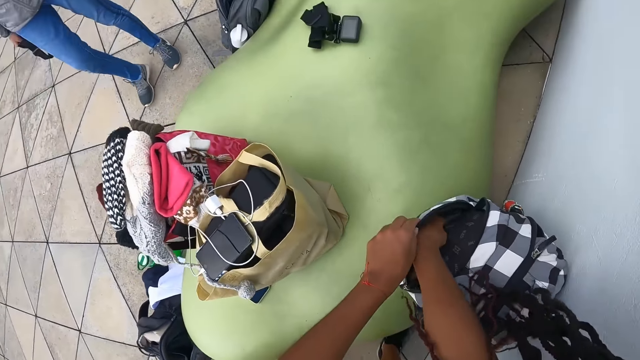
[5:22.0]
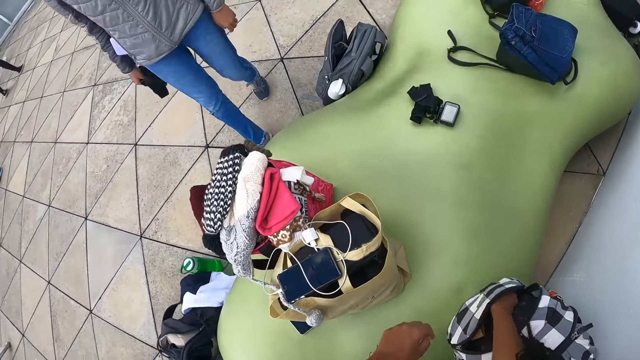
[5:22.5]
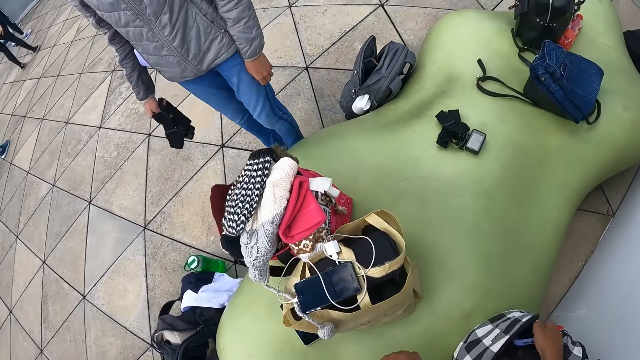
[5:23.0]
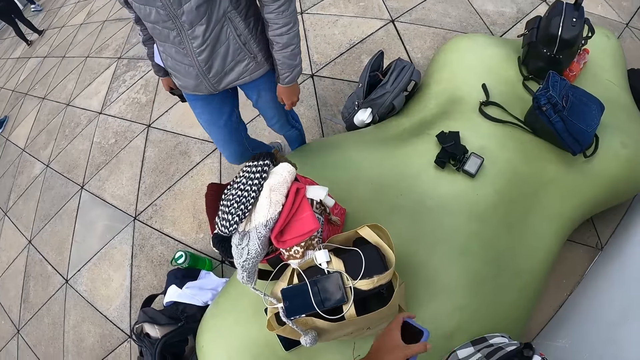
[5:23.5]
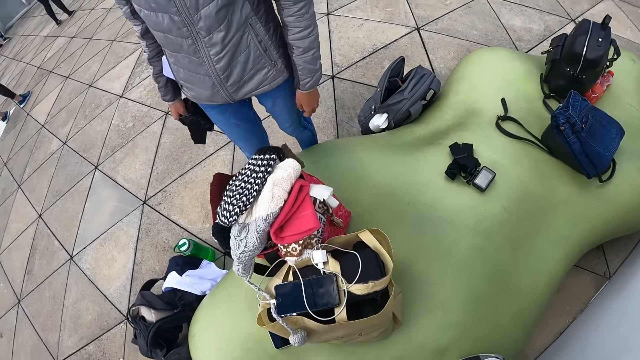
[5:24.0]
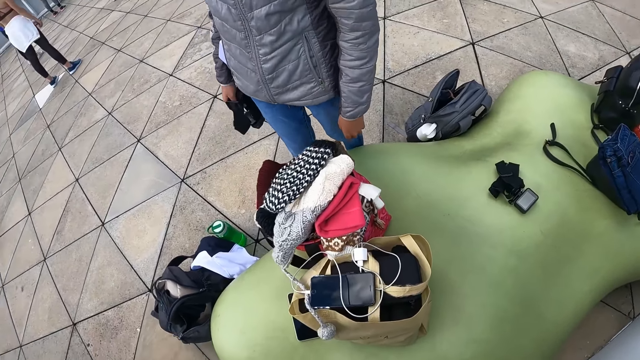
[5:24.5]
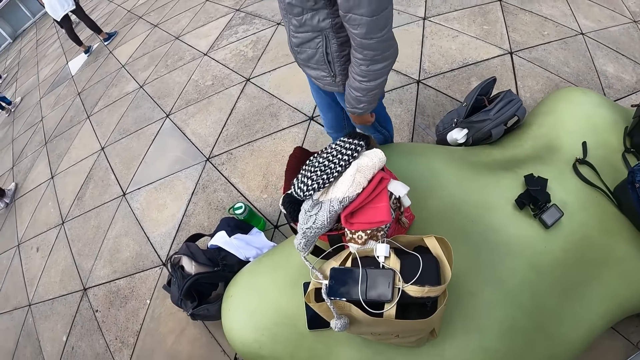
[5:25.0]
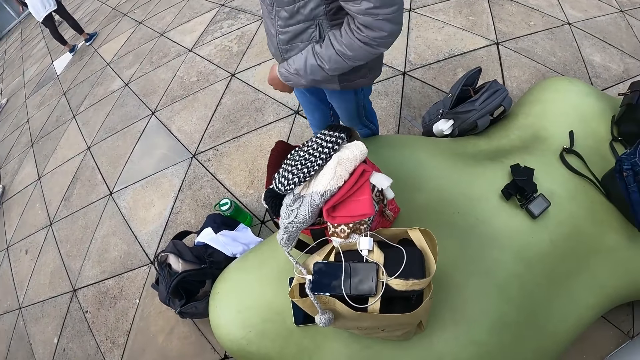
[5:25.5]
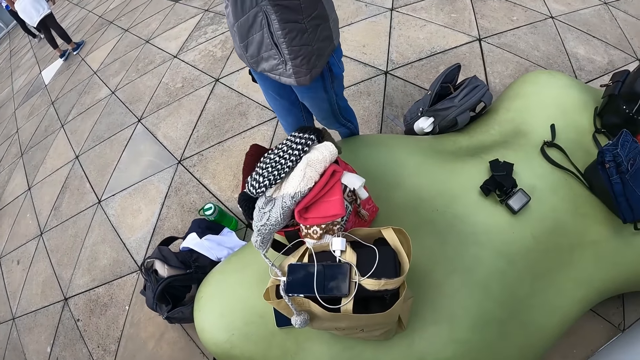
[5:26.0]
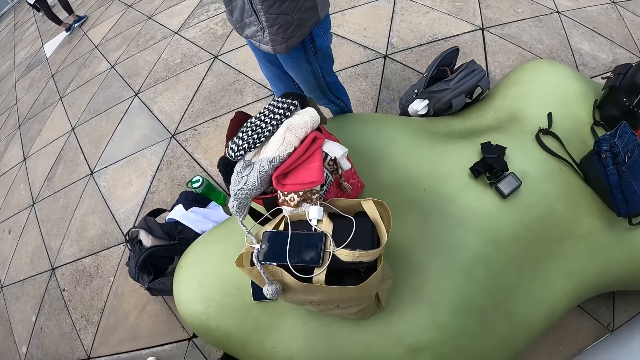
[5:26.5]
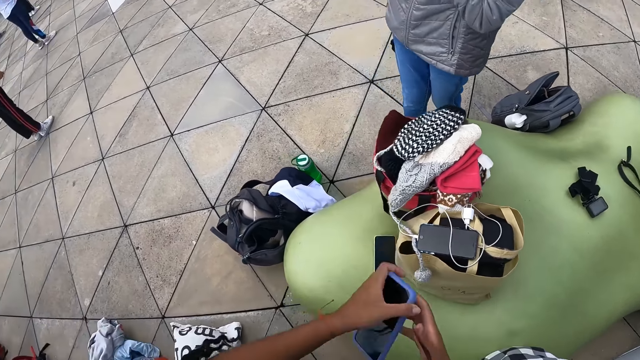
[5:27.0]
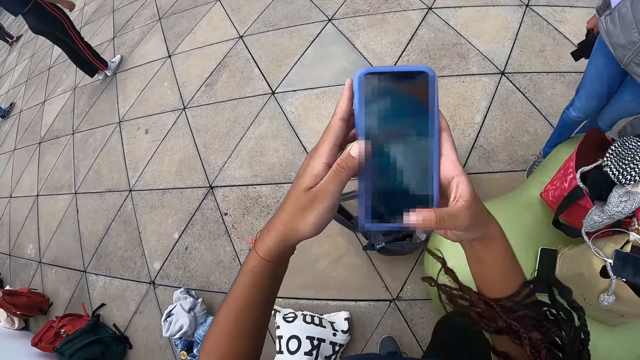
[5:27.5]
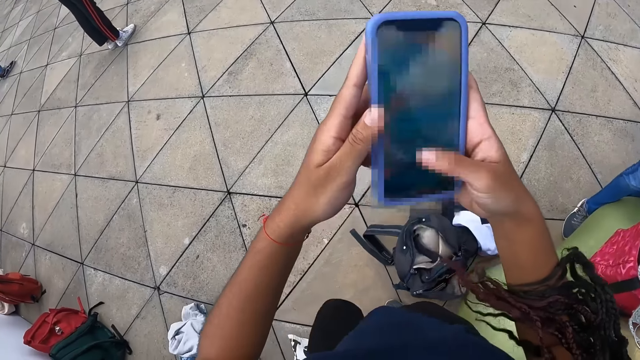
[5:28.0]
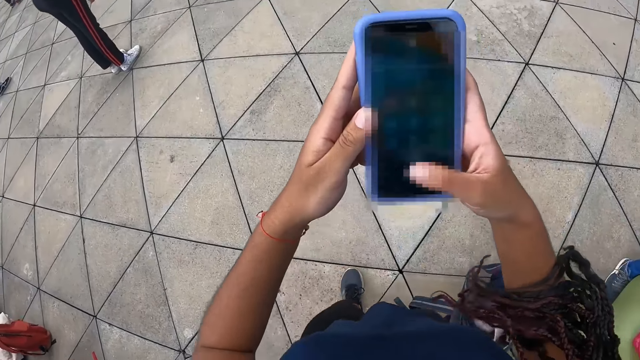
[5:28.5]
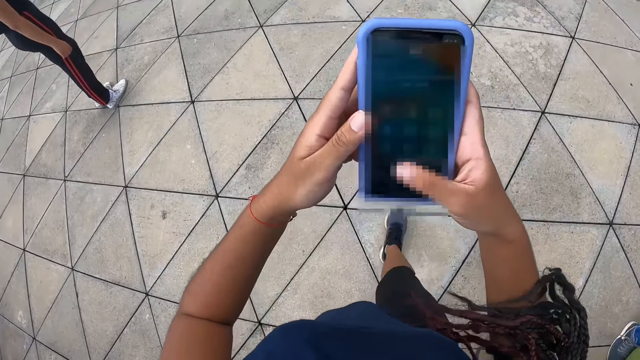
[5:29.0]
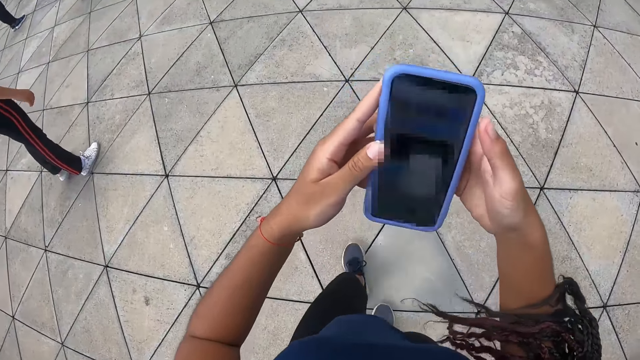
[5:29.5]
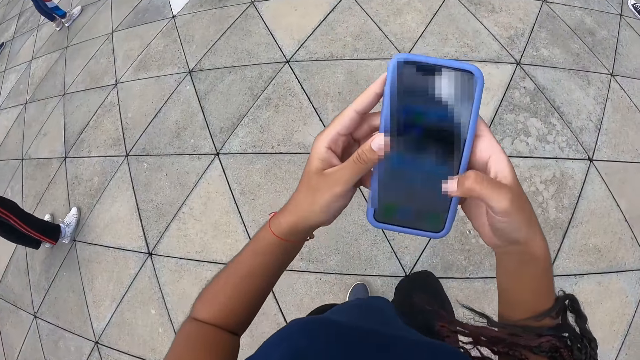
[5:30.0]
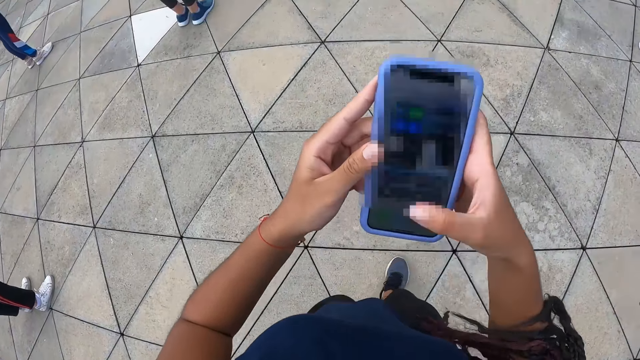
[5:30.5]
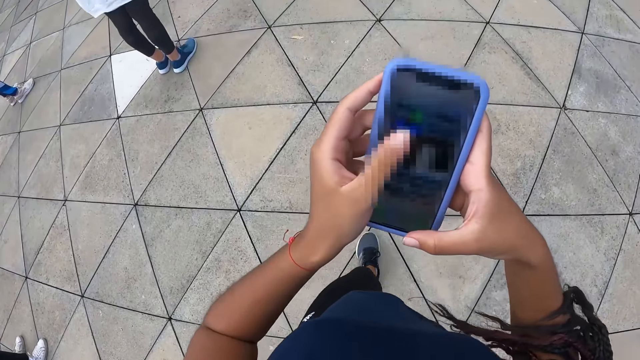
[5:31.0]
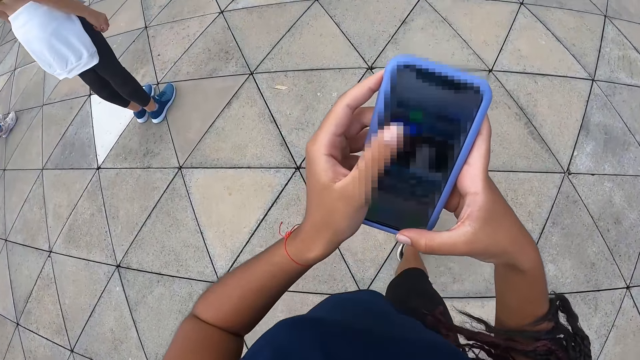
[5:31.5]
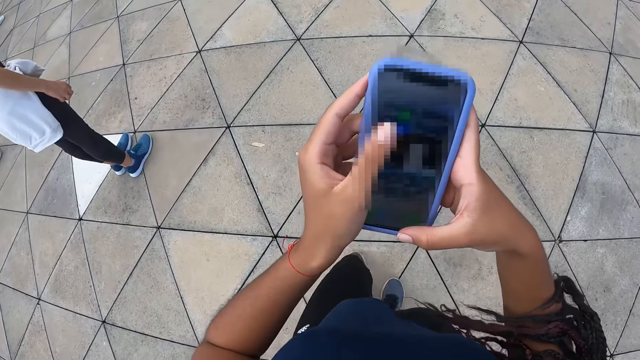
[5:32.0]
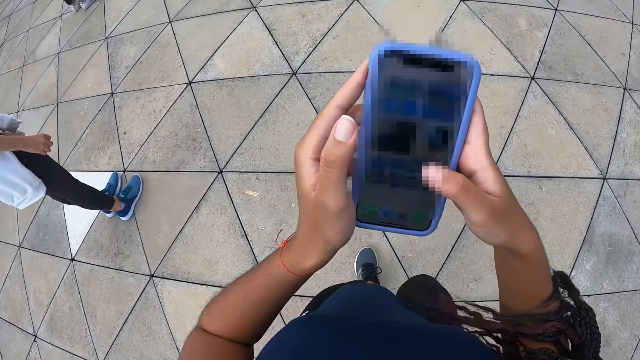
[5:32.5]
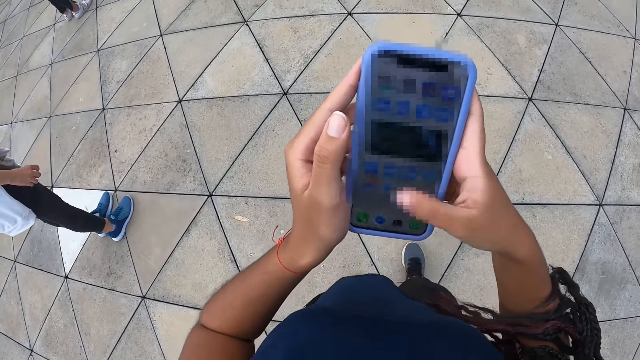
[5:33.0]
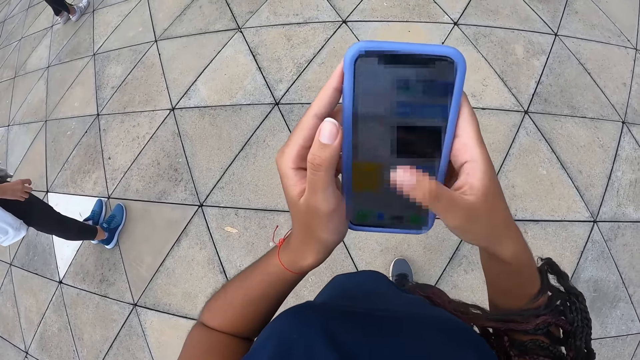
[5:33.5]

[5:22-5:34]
The camera wearer dips her right hand into the bag. She removes a phone in the bag with her right hand. She passes the phone in her right hand to her left hand. The woman interacts with the camera wearer. The camera wearer holds the phone with both hands. She operates the phone in her hands. She walks around.

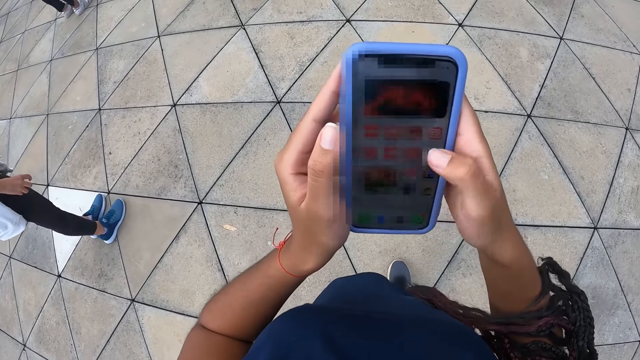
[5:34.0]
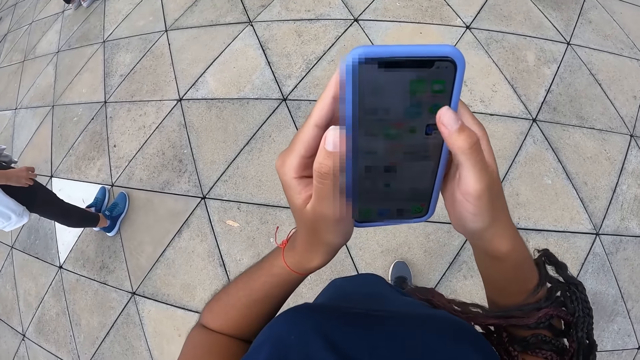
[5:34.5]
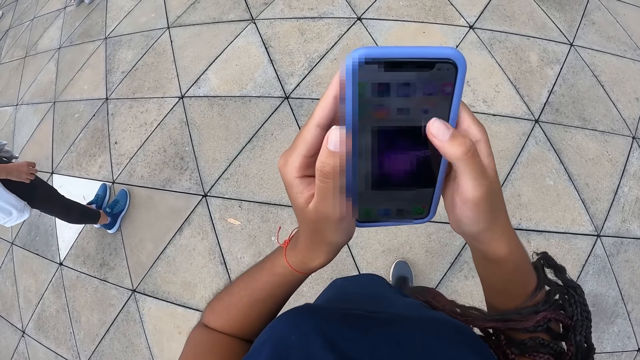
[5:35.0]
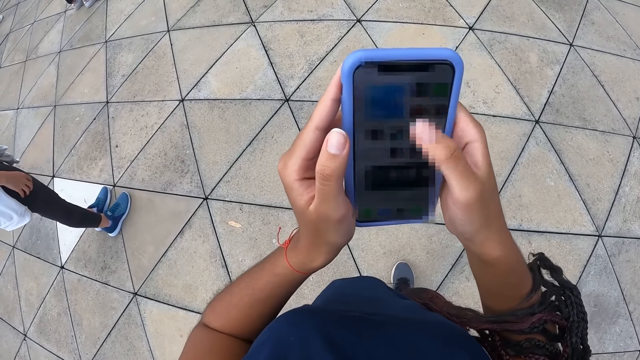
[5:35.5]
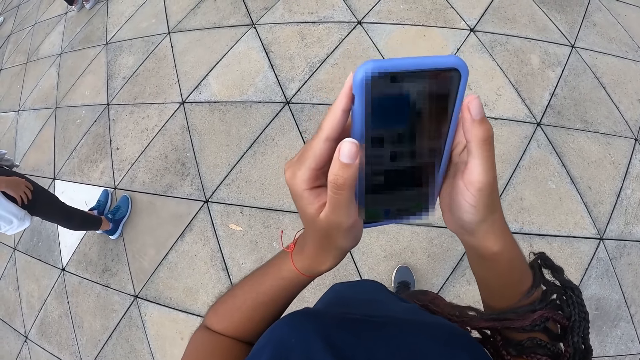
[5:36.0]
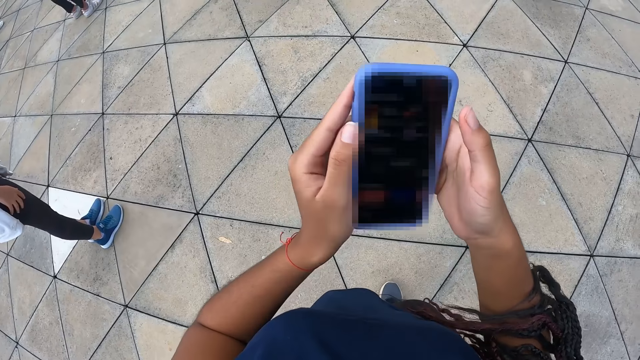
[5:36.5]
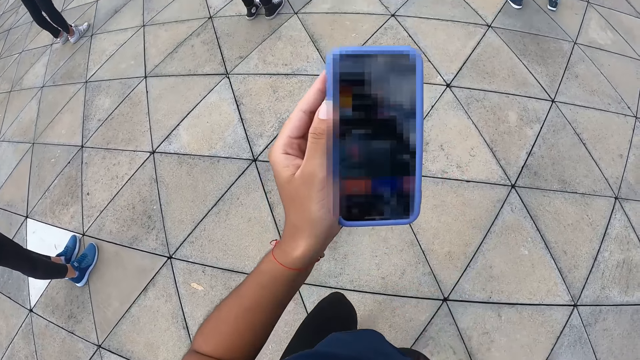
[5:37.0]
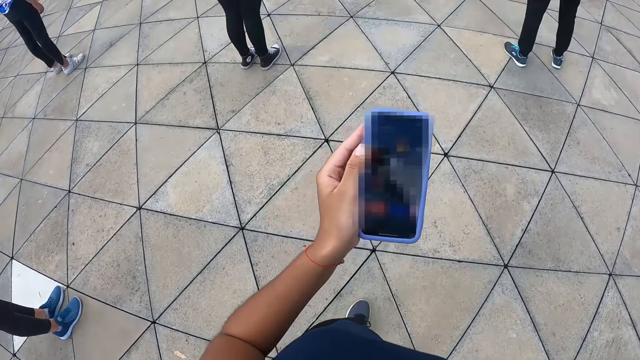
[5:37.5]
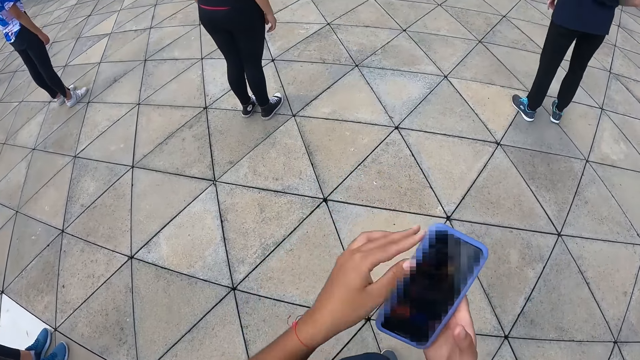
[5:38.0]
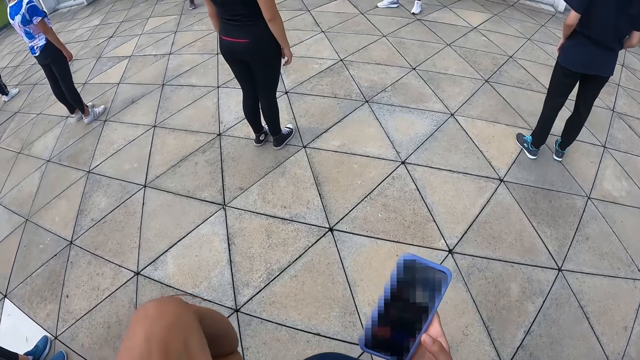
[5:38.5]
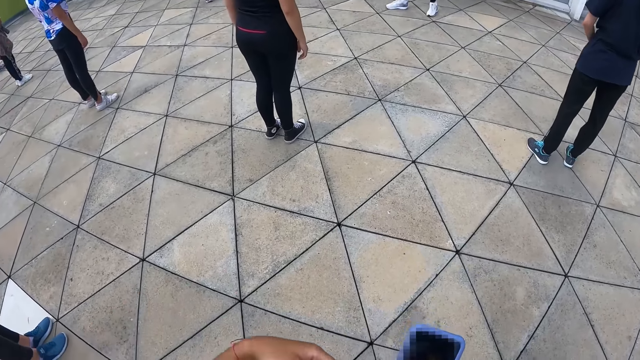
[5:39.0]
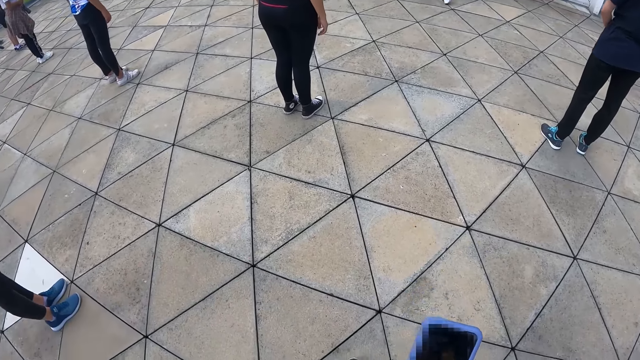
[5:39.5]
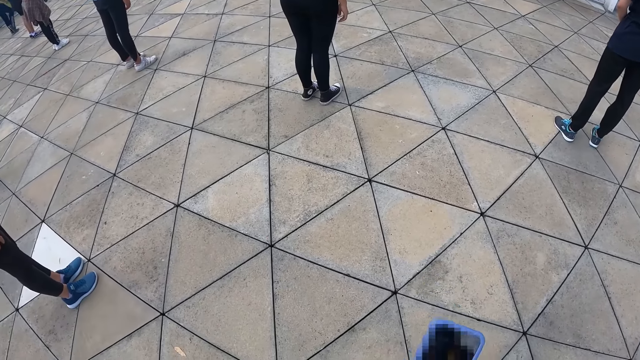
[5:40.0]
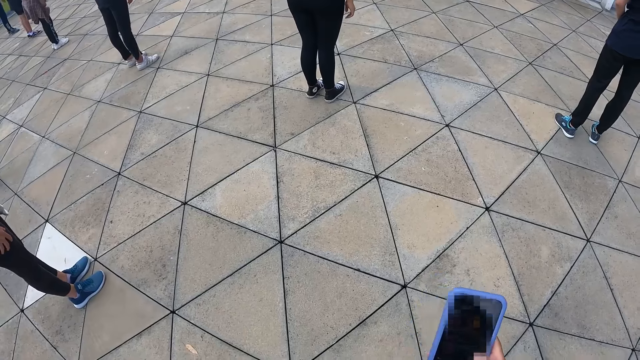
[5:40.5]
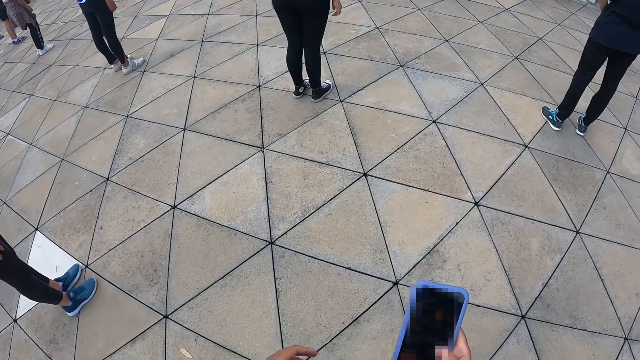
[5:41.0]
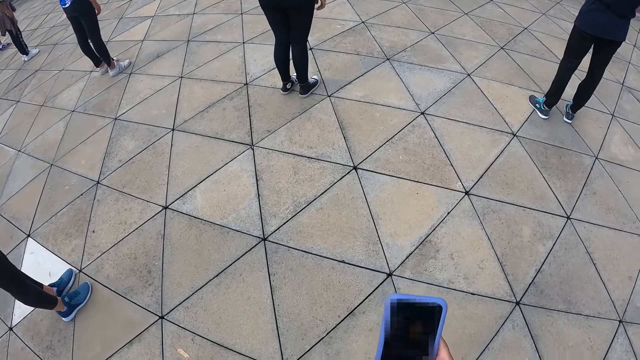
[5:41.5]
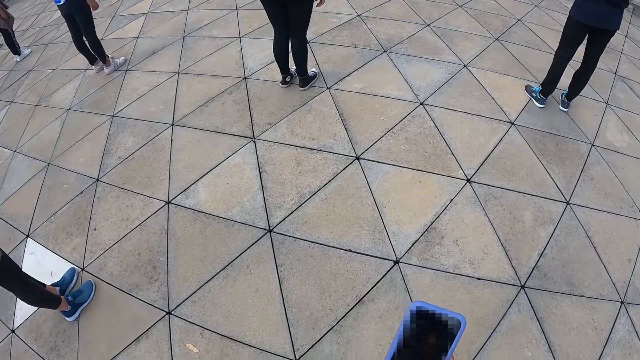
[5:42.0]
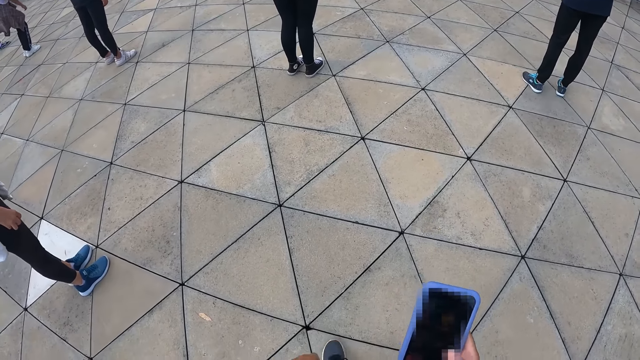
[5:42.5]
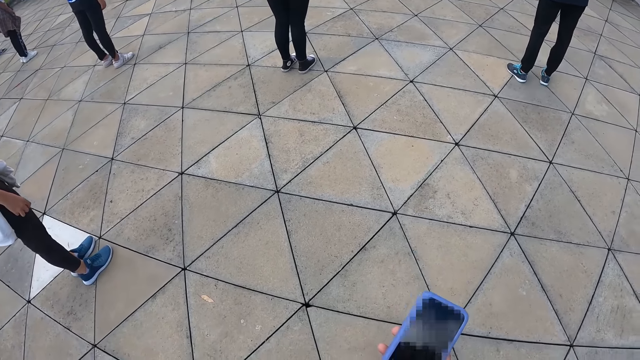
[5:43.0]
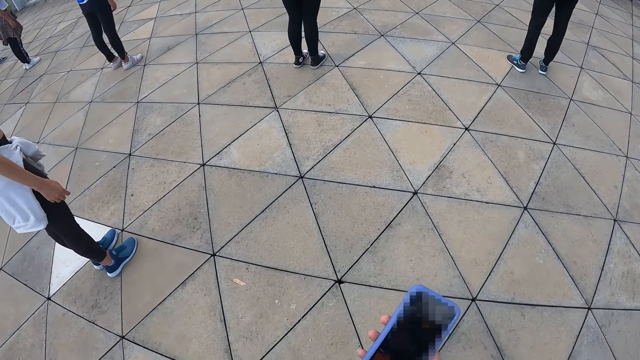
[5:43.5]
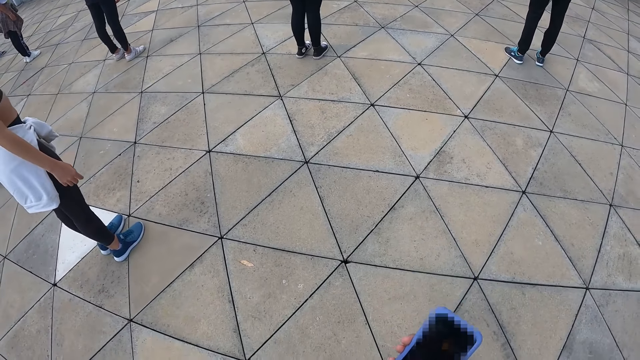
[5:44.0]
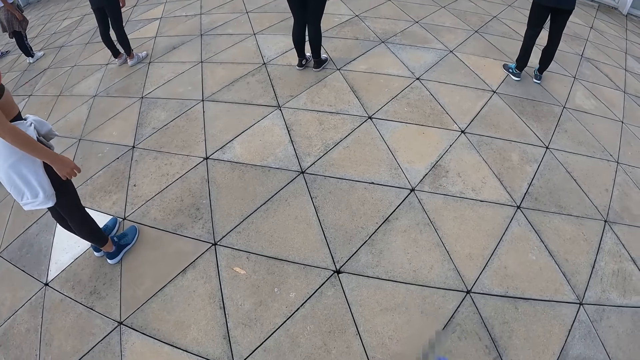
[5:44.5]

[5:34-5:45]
The camera wearer adjusts her braids with her right hand. She passes the phone in her left hand to her right hand. She adjusts her braids with her left hand.
